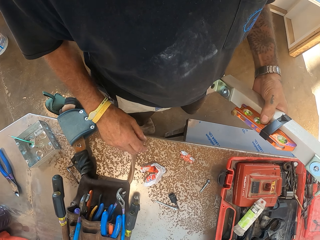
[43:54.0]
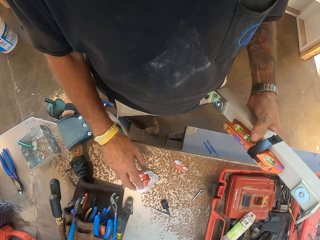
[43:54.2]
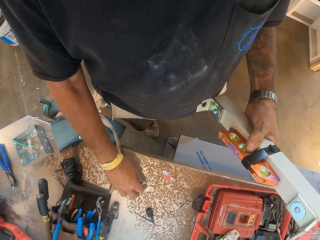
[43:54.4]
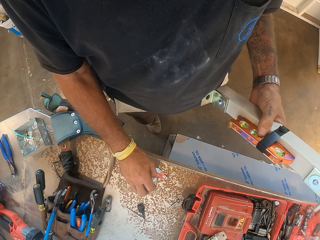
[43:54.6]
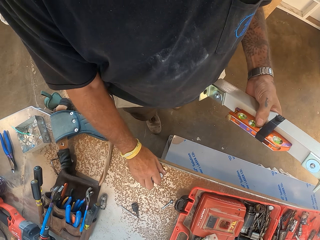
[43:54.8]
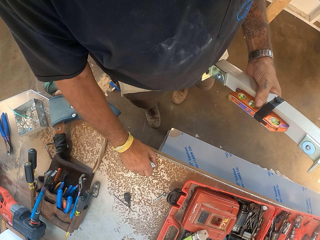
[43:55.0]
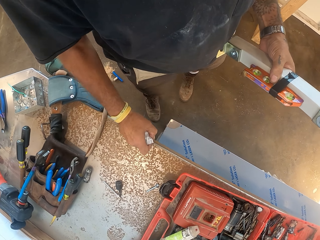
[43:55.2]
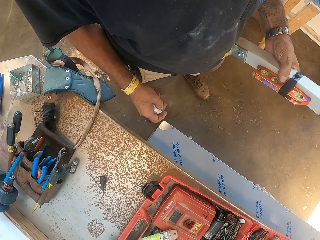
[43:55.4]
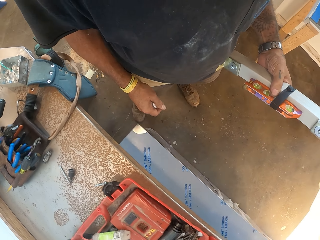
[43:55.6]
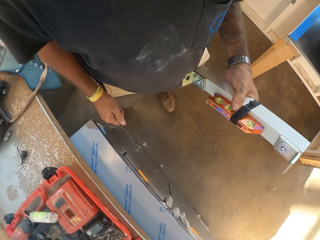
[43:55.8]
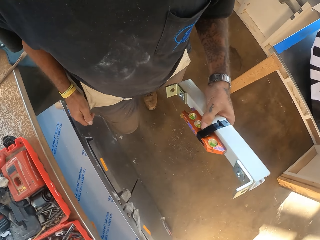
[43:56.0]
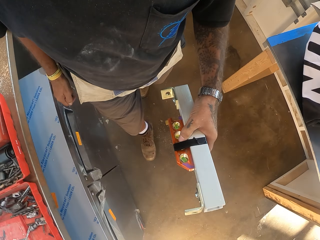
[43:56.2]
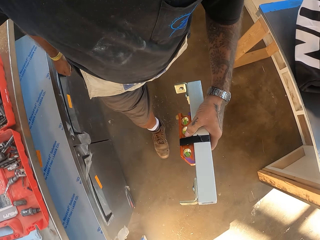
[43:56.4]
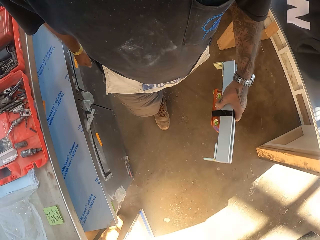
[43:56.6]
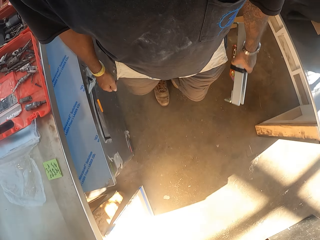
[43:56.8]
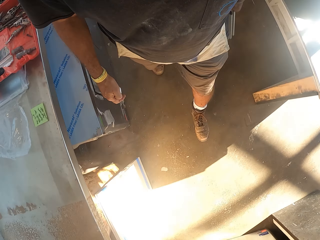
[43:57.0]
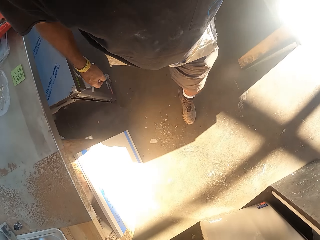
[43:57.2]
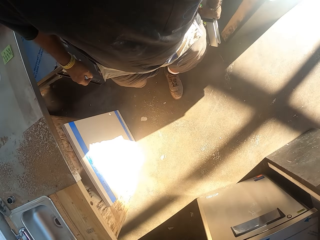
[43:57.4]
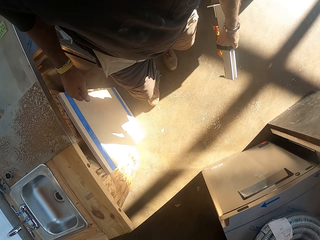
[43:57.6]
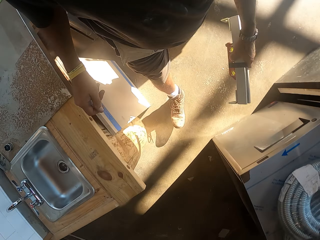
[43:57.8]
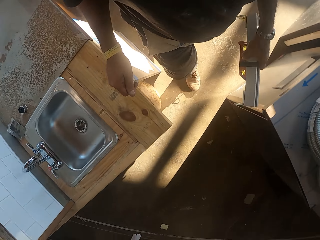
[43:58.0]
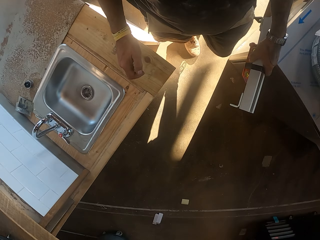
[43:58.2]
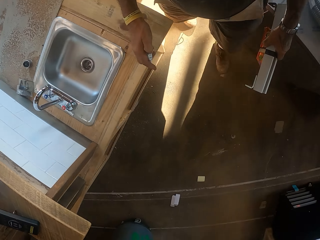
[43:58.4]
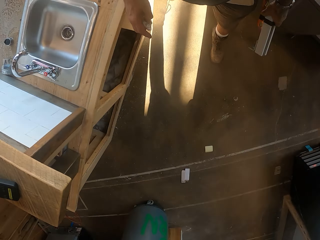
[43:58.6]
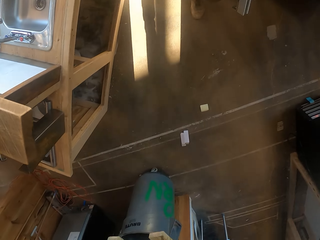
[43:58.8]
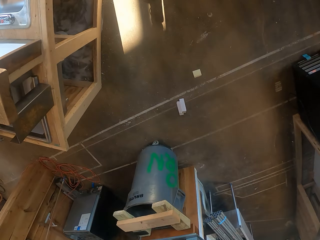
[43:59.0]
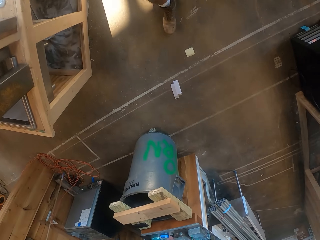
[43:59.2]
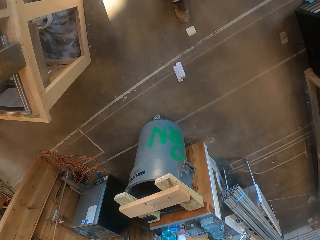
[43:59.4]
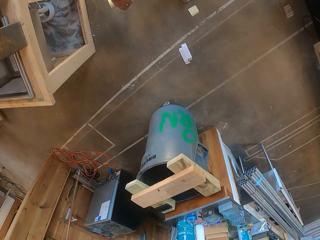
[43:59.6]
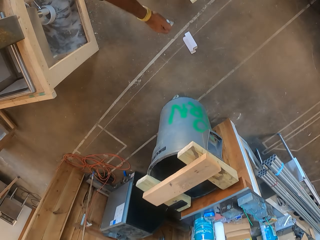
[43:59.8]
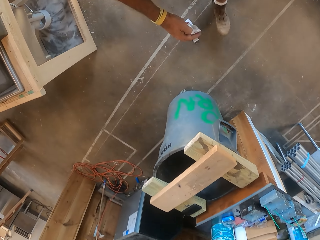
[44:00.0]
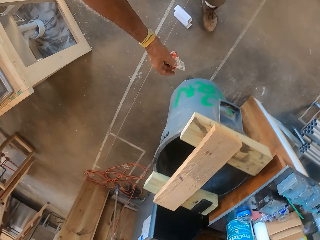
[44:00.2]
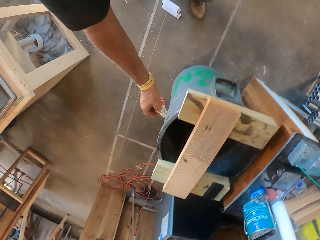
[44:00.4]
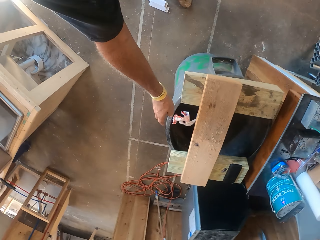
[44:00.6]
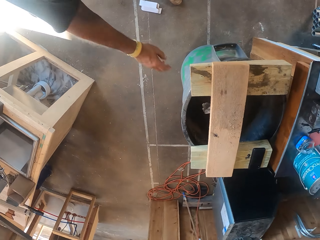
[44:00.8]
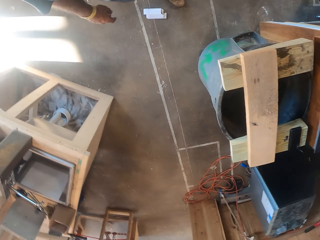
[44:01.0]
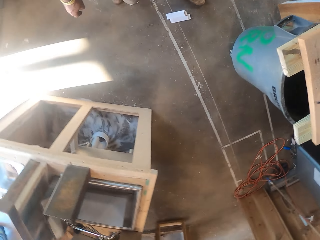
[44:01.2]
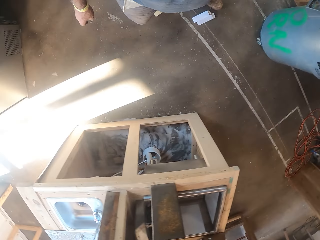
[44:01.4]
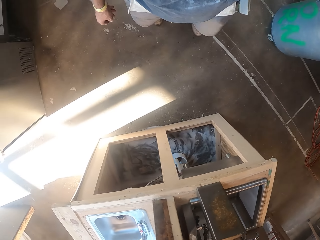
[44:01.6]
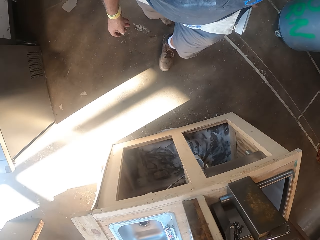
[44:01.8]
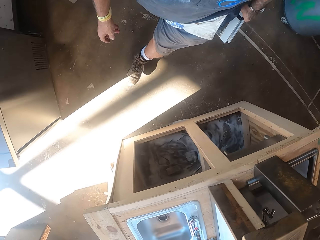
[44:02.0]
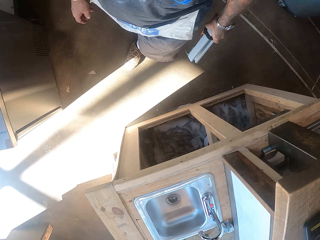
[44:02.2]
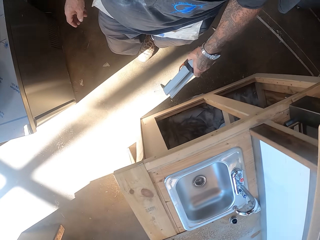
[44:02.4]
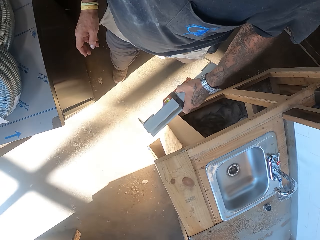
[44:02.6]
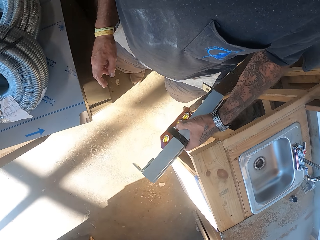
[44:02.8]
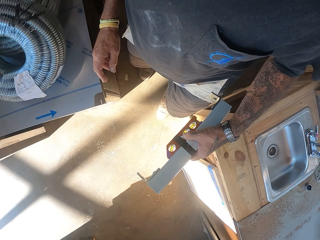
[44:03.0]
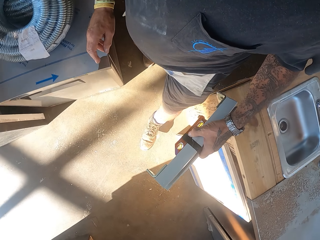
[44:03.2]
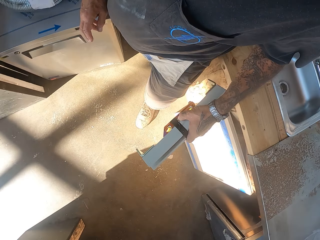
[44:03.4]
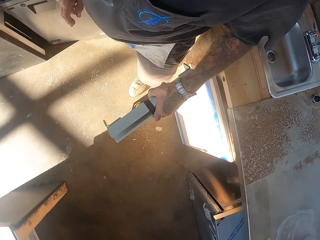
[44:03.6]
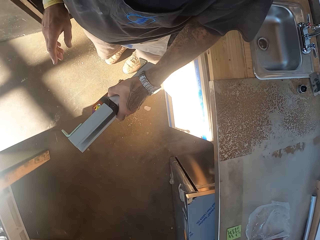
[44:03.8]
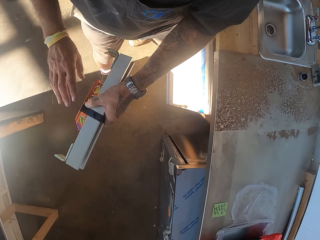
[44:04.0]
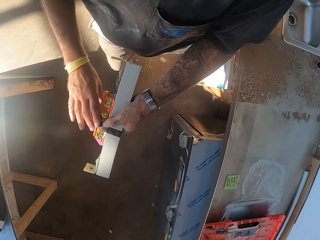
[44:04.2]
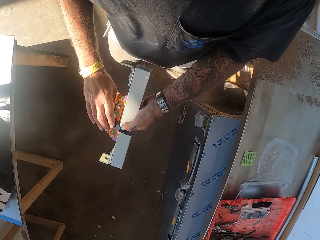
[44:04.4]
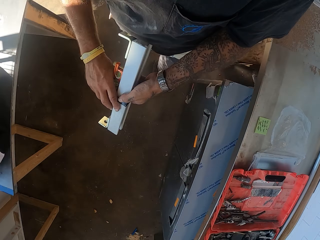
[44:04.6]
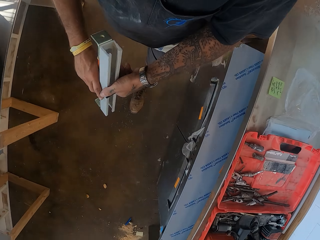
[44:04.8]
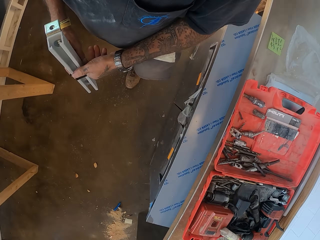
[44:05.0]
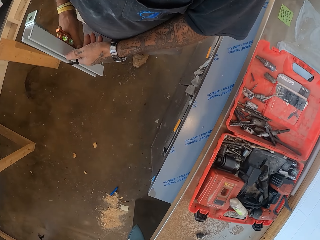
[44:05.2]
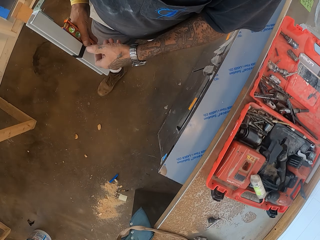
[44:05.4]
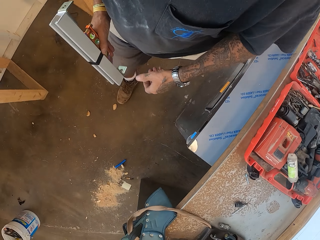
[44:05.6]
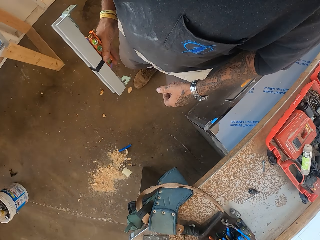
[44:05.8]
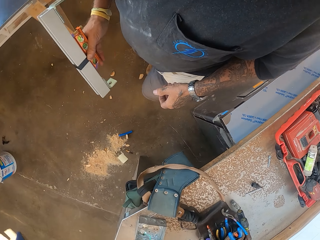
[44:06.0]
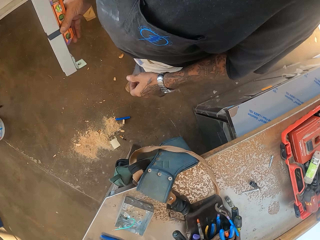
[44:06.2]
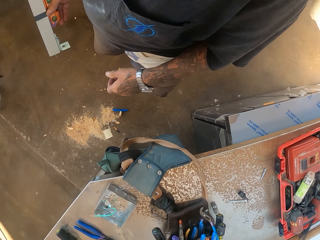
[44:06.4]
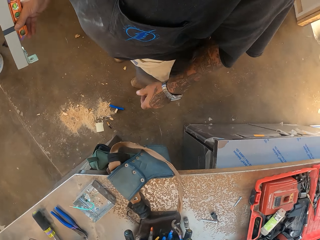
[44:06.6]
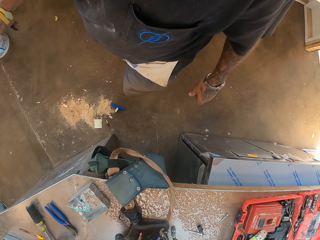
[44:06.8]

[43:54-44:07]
The camera wearer picks up papers on the table. They walk in the garage. They drop the papers in the dustbin. They walk in the garage.

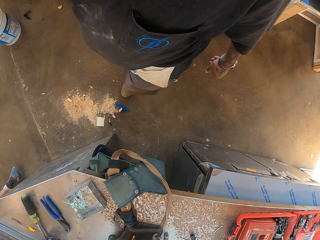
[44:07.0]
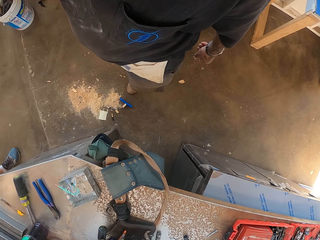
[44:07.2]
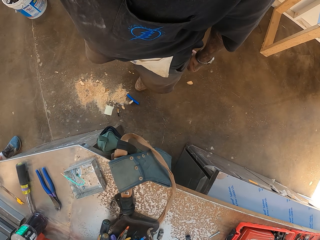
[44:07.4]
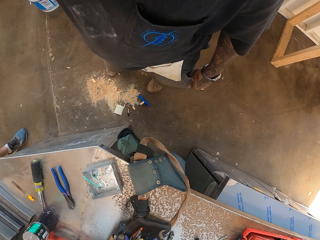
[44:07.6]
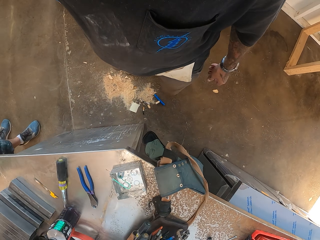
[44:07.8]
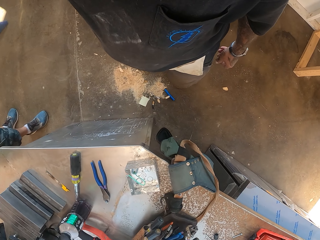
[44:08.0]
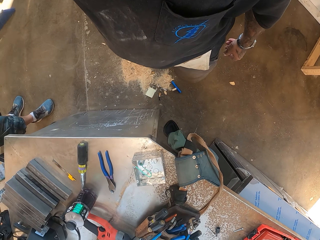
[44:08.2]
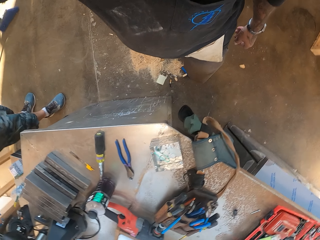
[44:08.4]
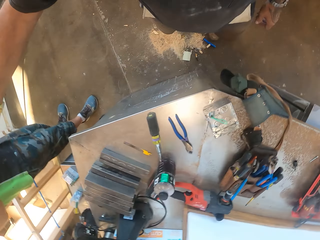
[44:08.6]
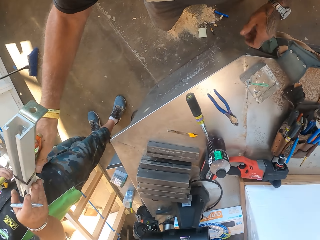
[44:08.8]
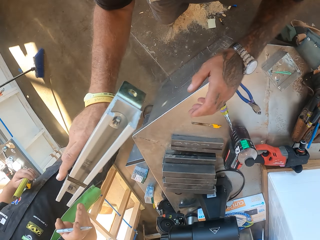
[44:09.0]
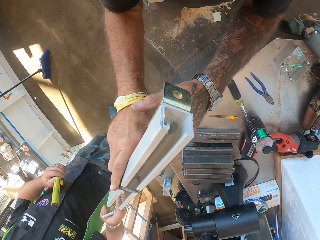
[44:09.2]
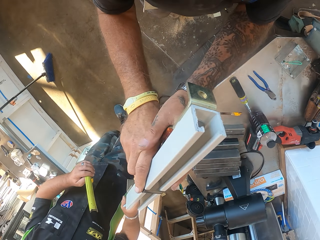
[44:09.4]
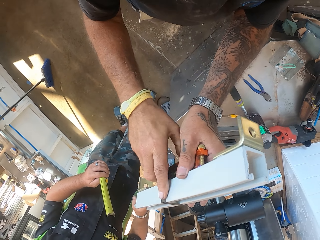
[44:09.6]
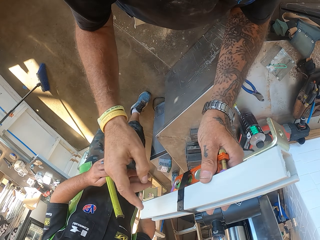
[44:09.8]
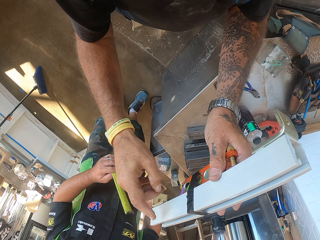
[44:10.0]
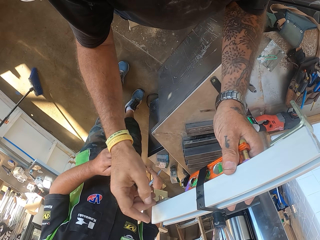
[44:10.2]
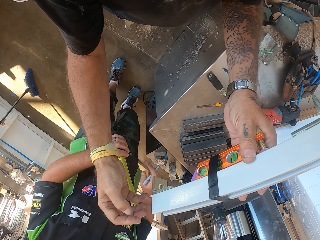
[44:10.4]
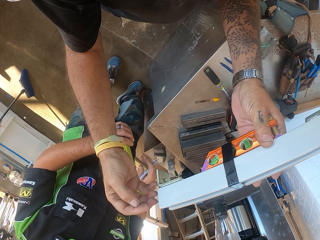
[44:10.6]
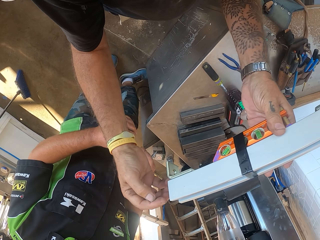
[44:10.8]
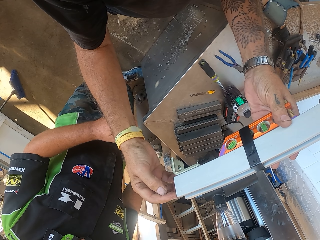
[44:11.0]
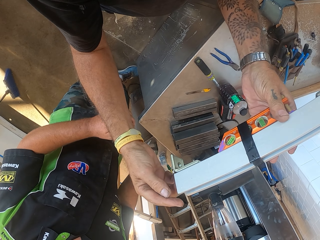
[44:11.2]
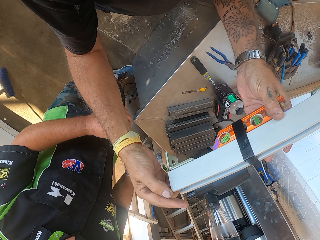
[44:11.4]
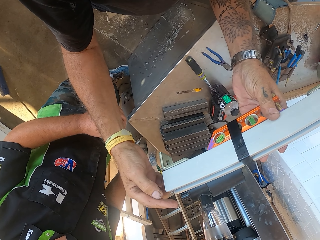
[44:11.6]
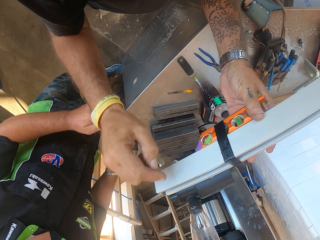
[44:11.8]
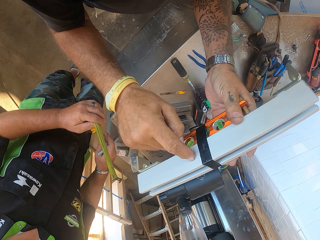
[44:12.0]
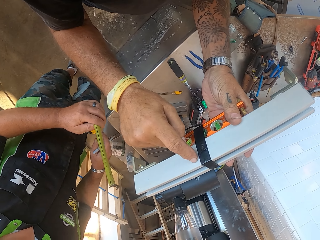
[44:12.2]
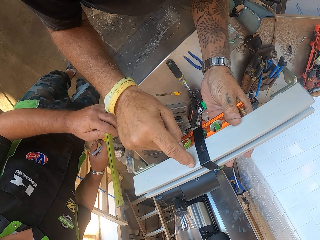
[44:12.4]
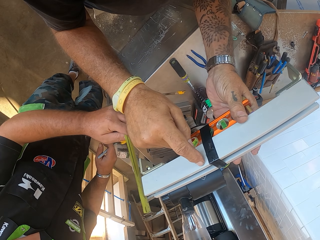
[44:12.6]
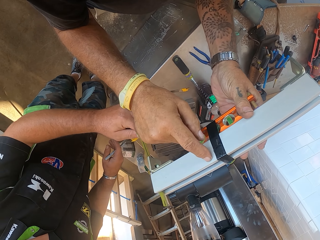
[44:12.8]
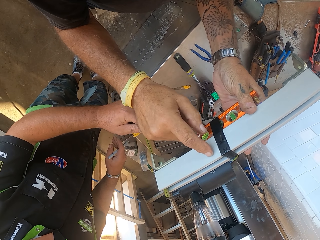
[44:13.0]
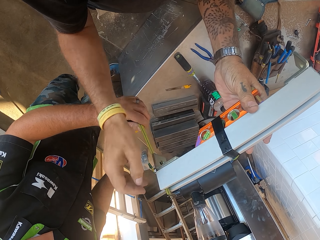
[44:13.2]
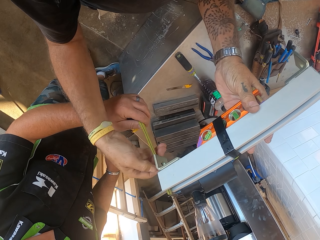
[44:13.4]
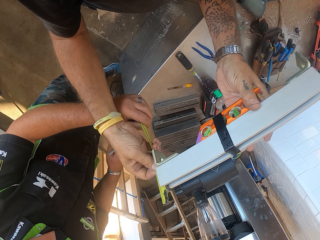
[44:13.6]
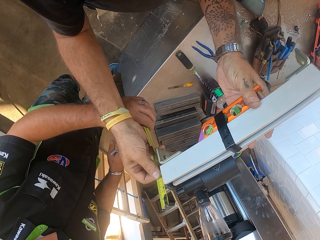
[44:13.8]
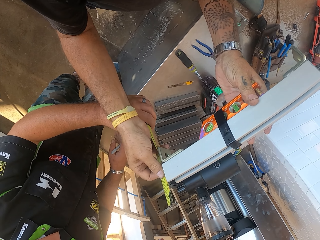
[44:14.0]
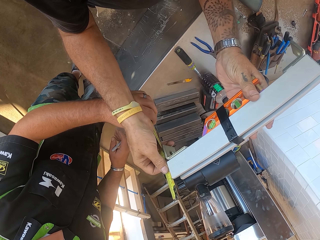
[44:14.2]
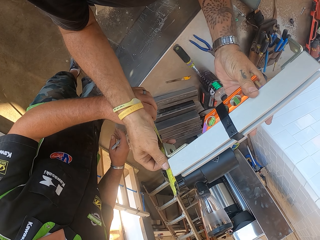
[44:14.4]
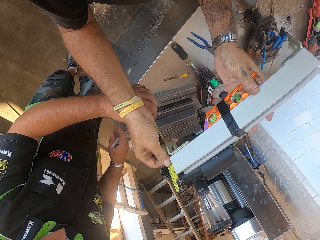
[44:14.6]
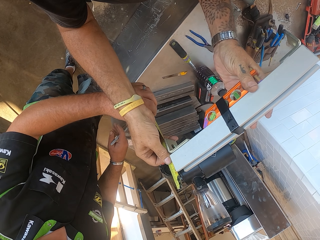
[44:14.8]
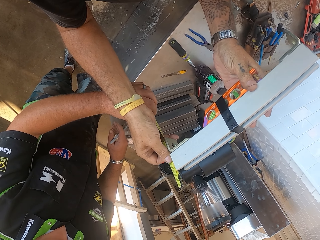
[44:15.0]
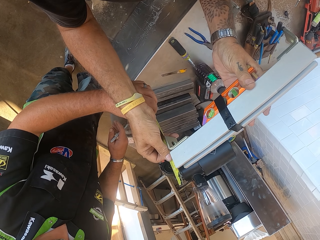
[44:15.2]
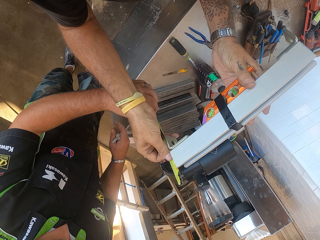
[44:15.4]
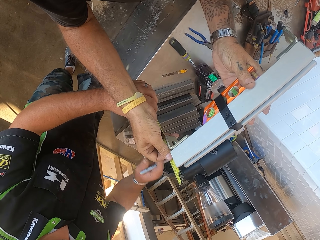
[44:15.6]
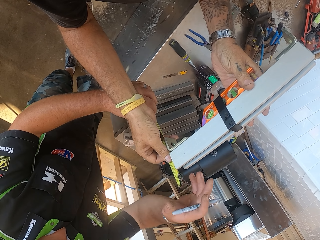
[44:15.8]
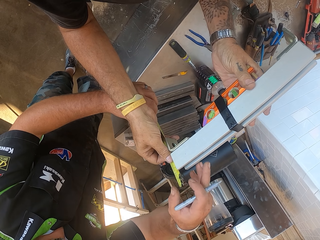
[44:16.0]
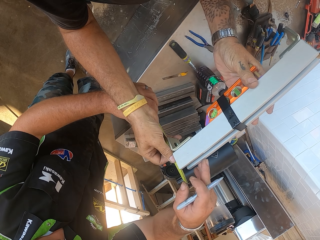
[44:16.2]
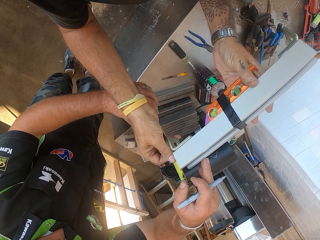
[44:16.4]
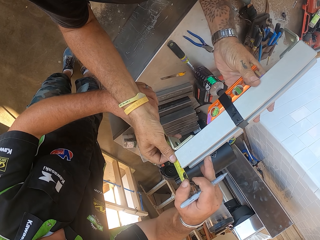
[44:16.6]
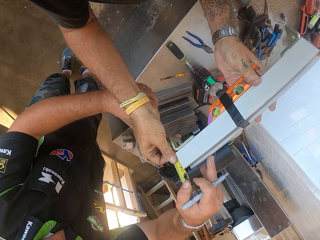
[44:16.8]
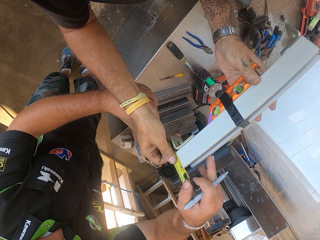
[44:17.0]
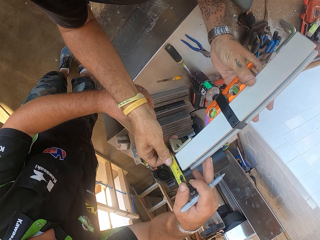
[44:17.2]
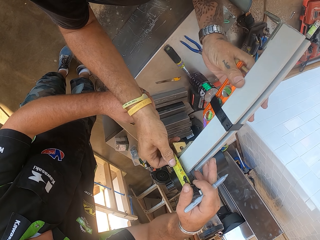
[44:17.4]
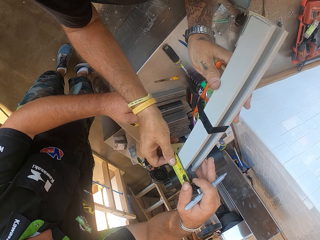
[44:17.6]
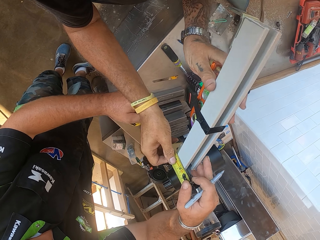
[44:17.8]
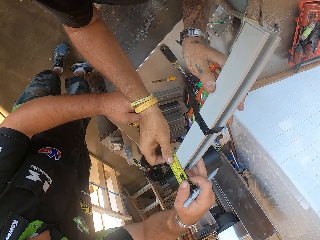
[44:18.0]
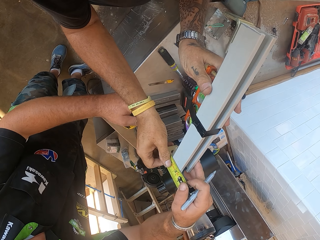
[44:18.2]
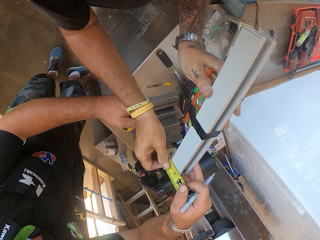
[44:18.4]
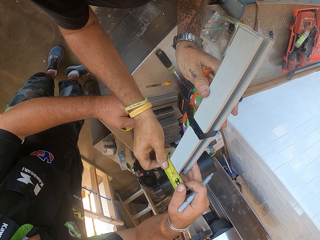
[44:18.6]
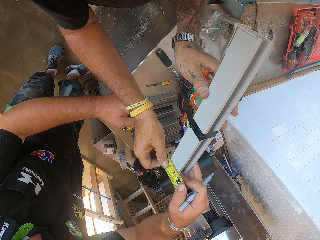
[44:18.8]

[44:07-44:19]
The camera wearer points at the rod. They hold the curtain rail and talk with a man. The man measures the rod. The camera wearer measures the curtain rail with a tape measure. They hold the tape measure.
